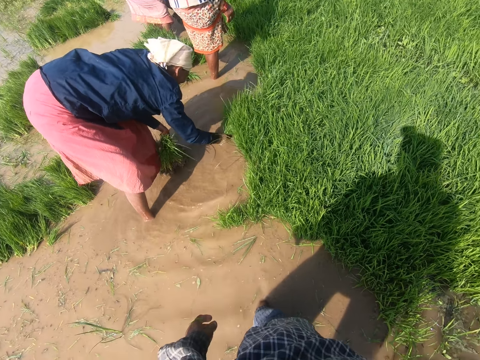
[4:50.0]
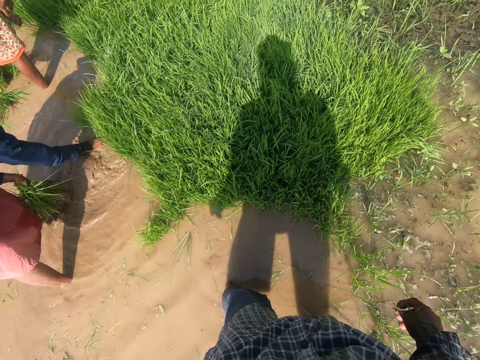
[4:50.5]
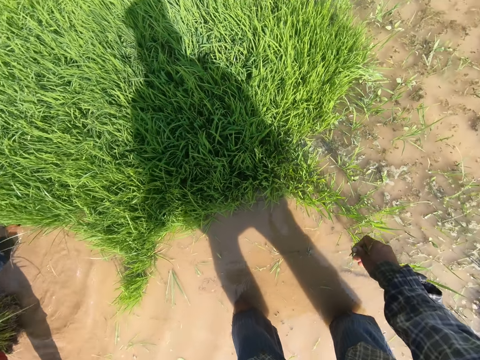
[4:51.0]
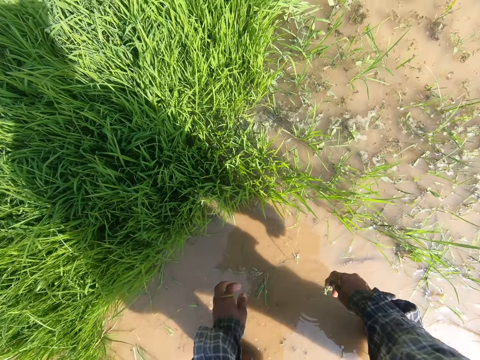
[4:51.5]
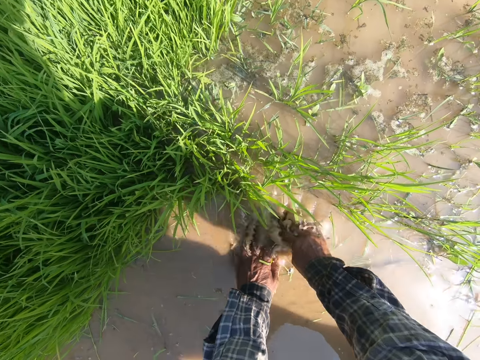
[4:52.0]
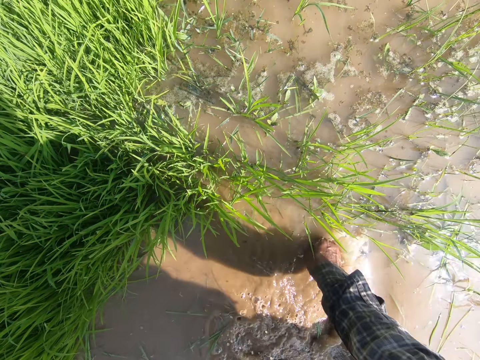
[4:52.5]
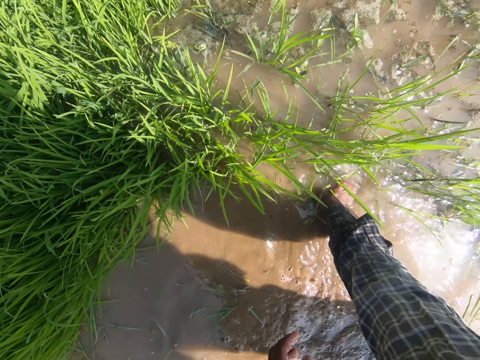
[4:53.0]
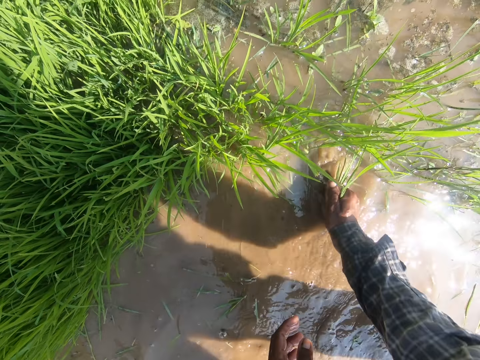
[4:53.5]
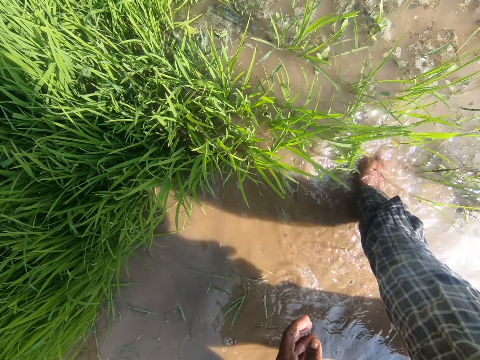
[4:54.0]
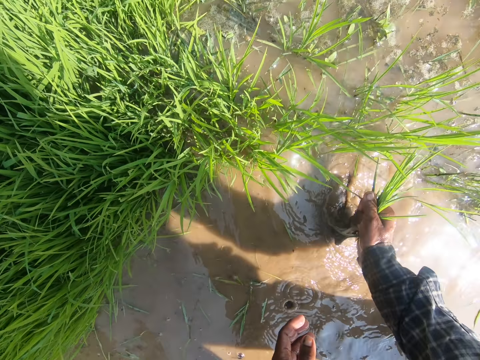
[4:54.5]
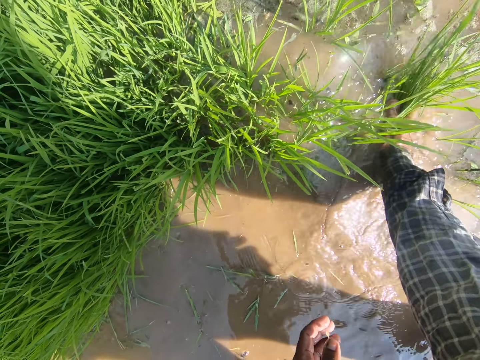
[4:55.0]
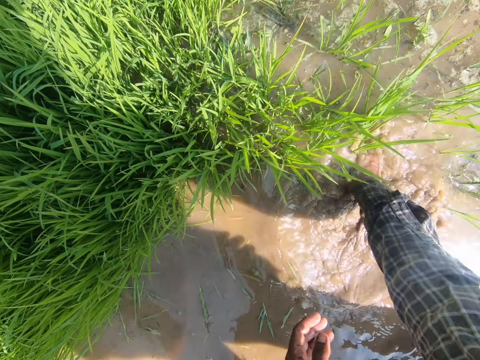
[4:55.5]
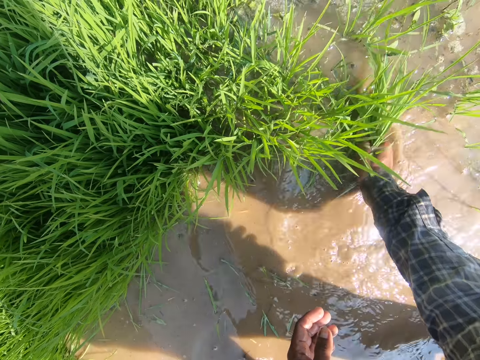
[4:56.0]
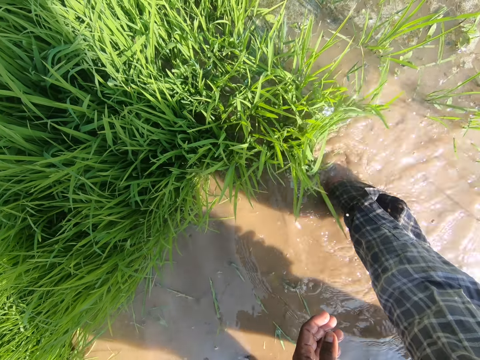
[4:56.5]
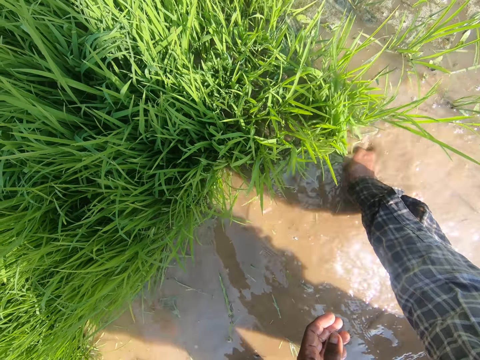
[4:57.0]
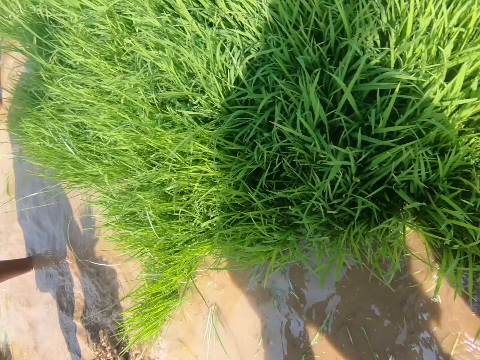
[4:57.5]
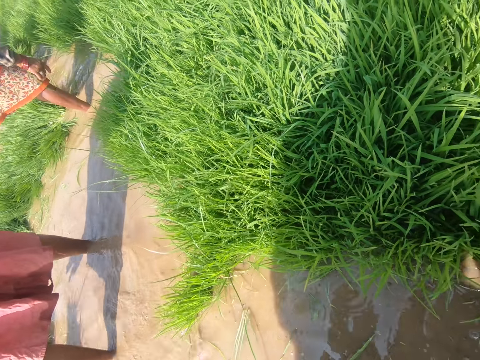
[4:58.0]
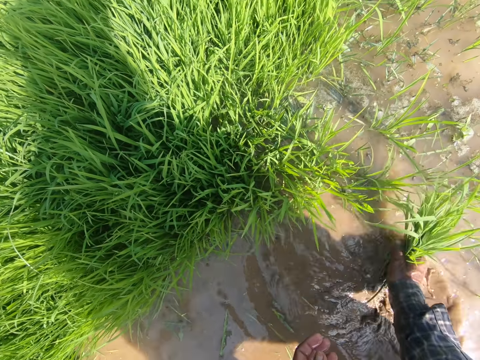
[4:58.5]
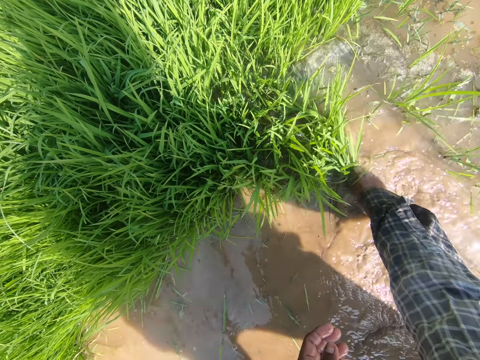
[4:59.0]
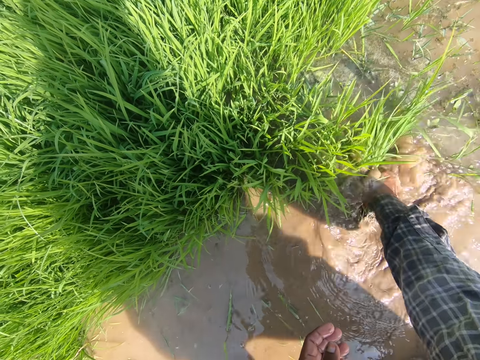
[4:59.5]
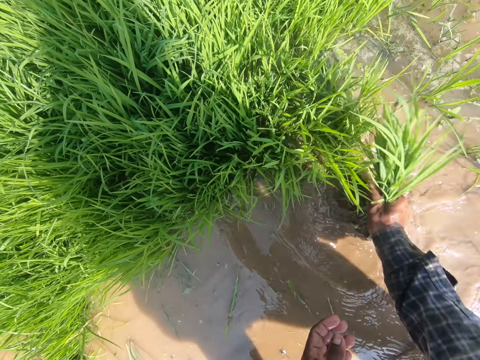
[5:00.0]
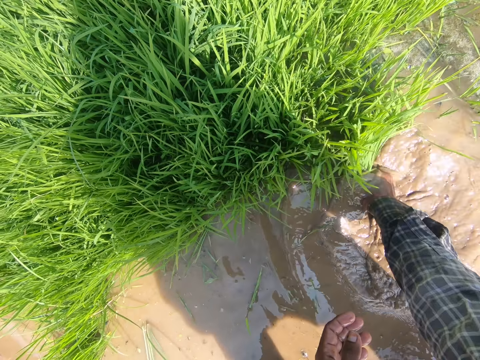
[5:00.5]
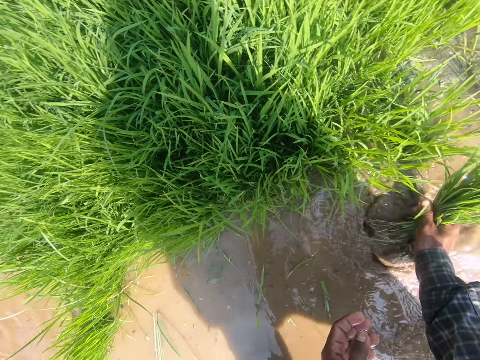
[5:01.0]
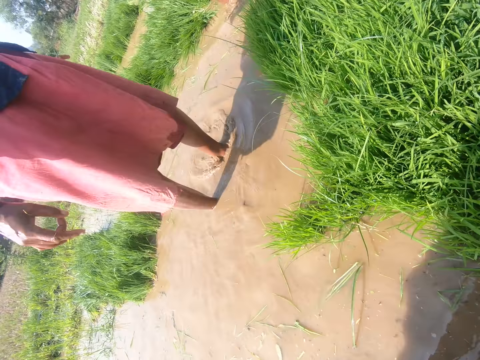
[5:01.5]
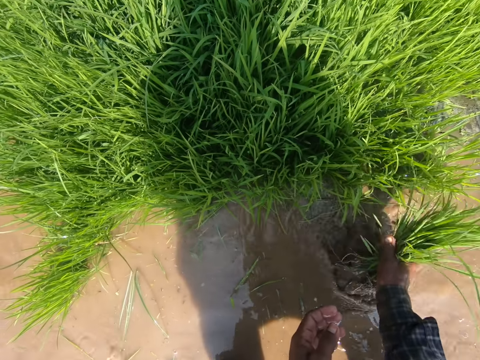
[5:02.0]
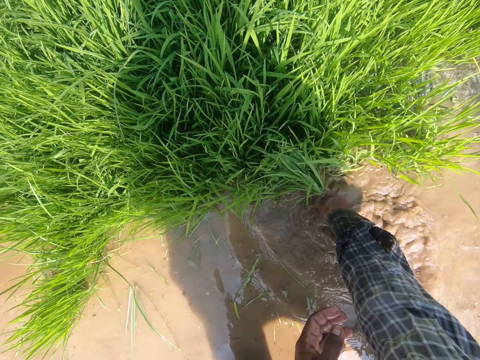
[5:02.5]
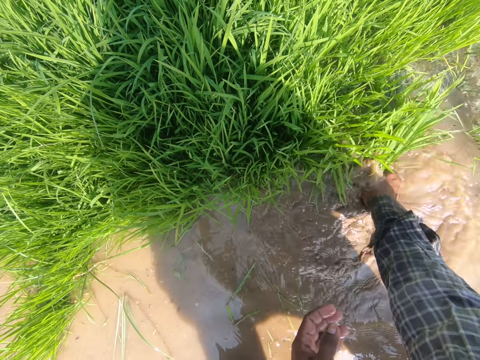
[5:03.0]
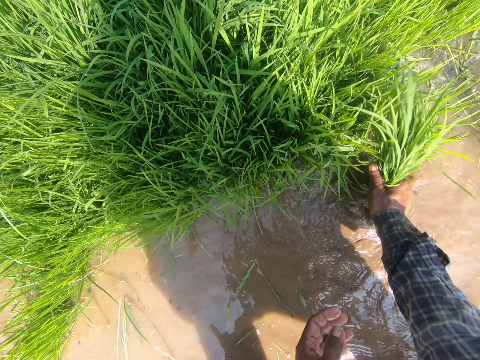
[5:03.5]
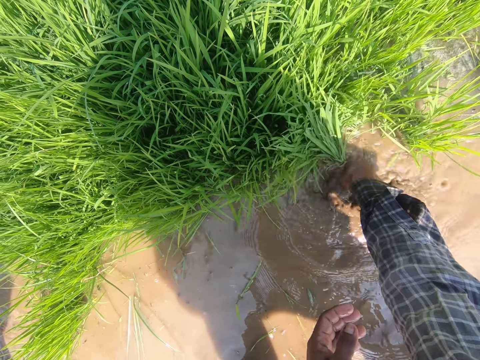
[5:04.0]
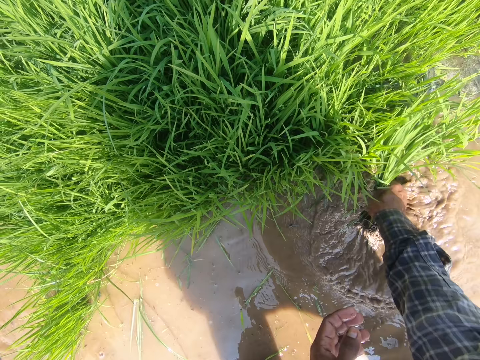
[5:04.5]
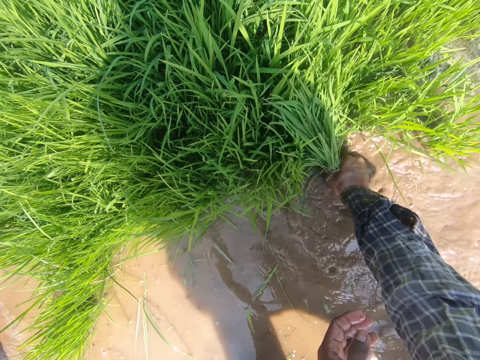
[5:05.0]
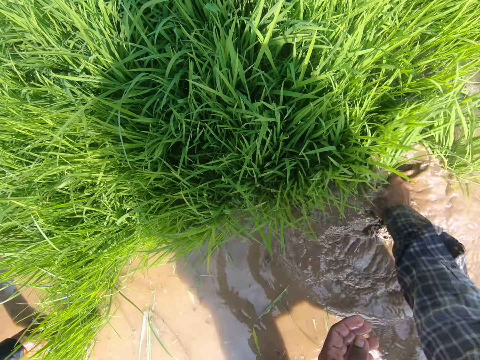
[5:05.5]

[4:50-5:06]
The camera wearer looks around at the rice field. He touches the water on the ground. He flaps his hand in the water. He pulls rice with his right hand. He talks on the farm. He looks around at the rice field. He pulls rice with his right hand. He looks around at the rice field. He pulls rice with his right hand.

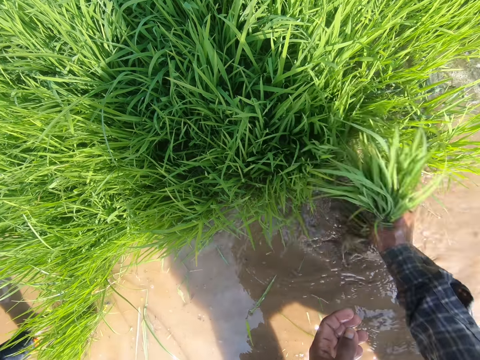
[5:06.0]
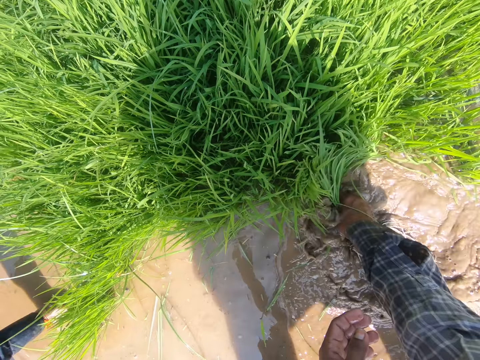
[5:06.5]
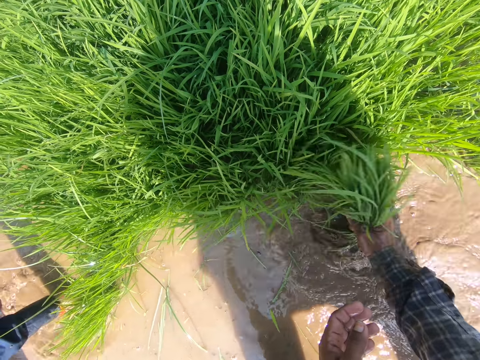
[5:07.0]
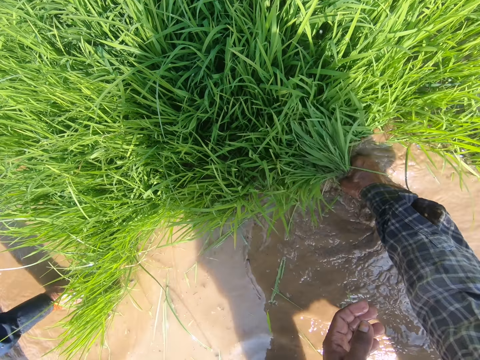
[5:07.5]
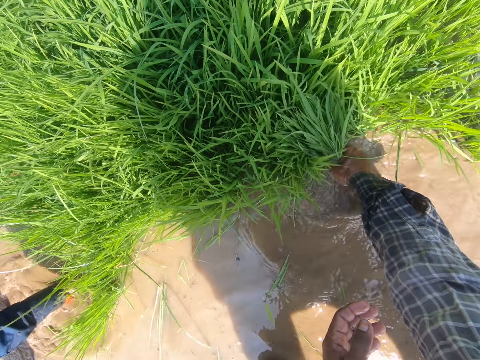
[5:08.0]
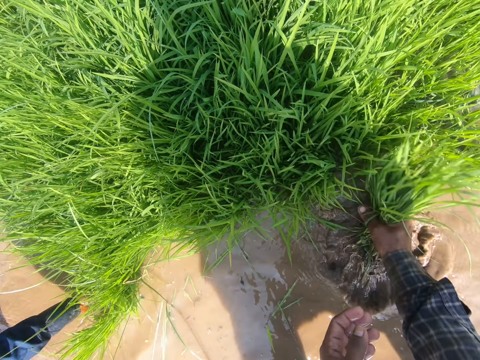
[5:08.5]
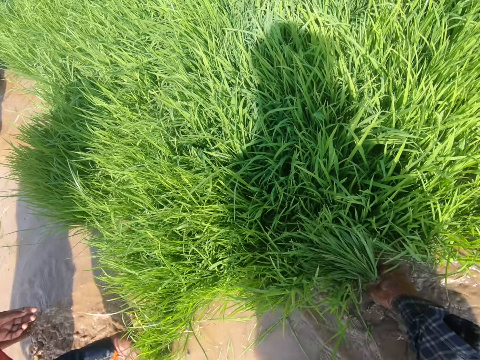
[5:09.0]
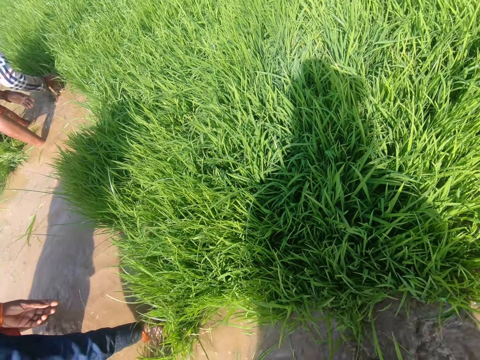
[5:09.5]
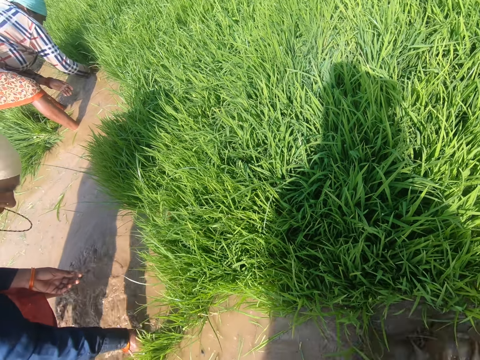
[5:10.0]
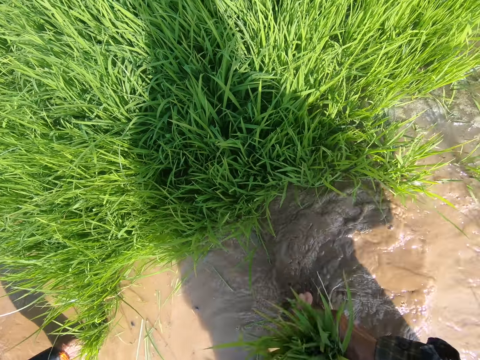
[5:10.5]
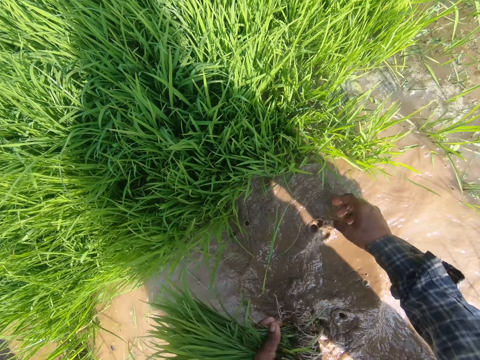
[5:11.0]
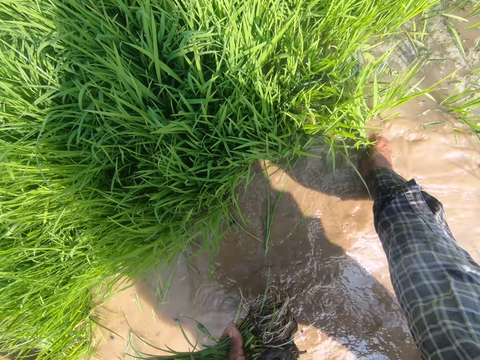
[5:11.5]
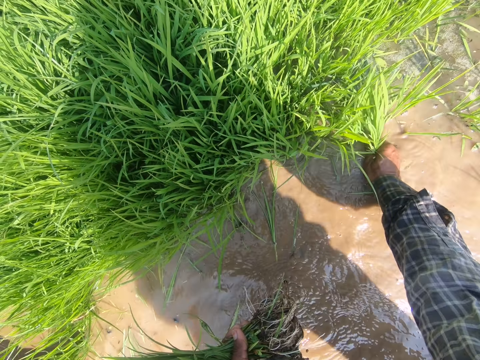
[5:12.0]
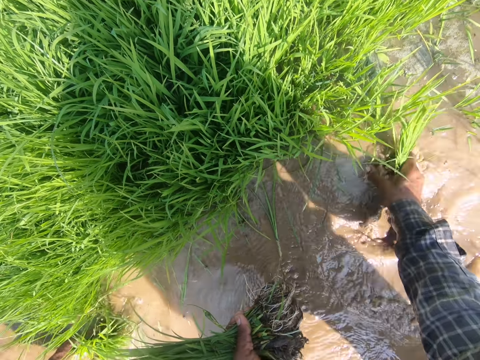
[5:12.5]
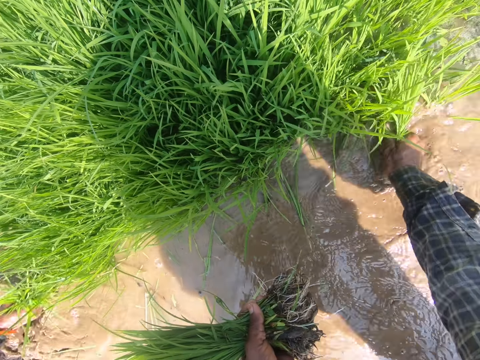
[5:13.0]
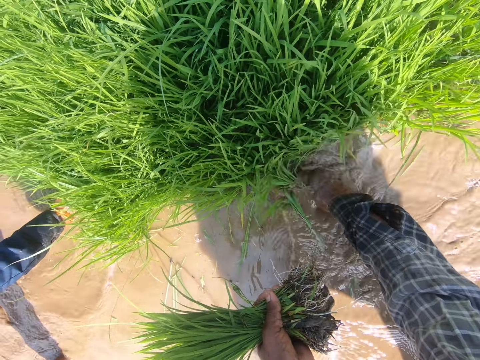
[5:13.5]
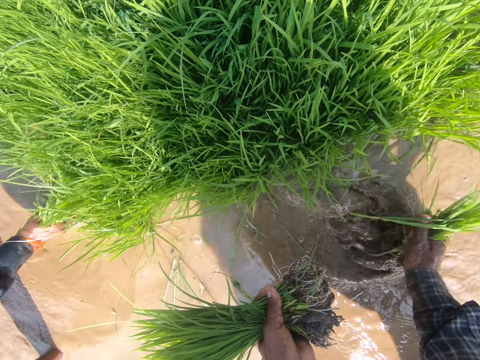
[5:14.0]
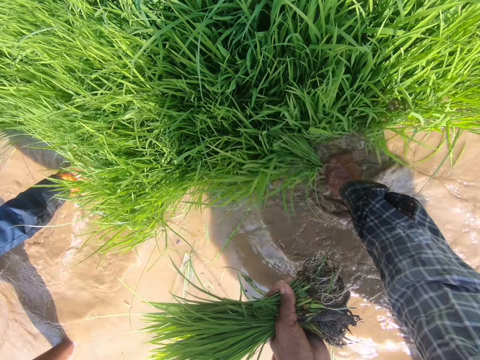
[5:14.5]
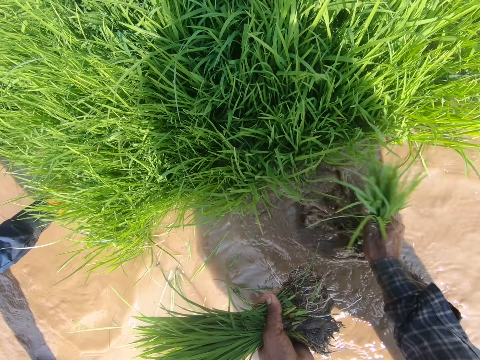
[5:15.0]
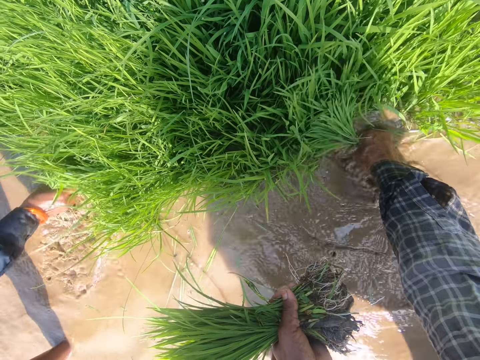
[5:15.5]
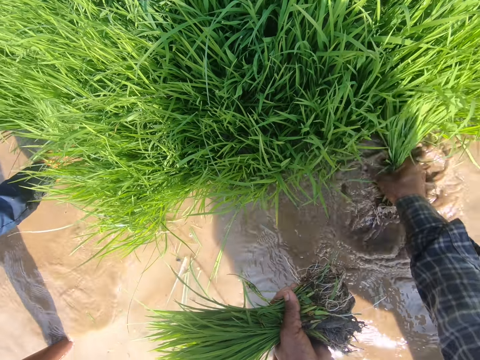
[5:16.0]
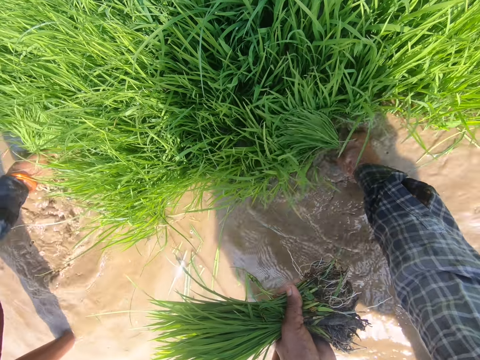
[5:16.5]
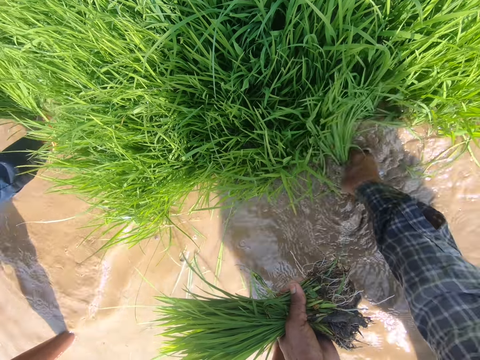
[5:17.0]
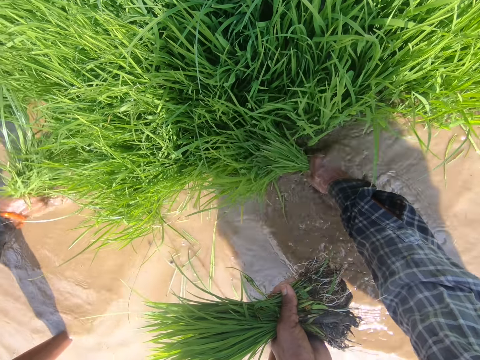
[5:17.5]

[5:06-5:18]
A person pulls rice with her left hand. The camera wearer holds the grass with the left hand. He passes the harvested rice to his left hand. He pulls rice with his right hand. The person pulls rice with her left hand.
